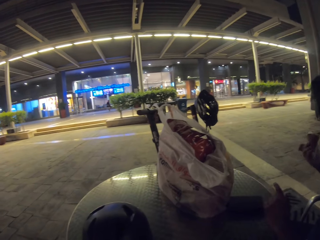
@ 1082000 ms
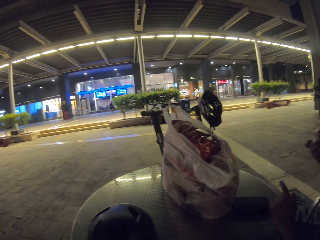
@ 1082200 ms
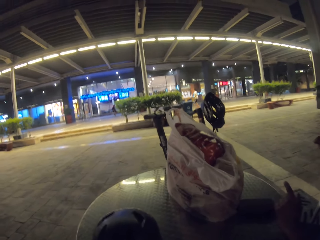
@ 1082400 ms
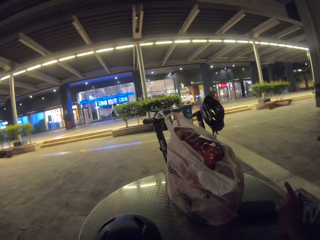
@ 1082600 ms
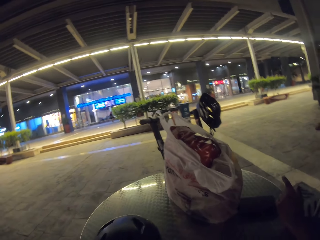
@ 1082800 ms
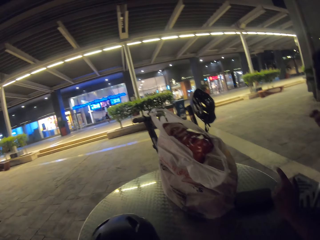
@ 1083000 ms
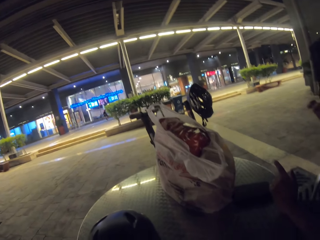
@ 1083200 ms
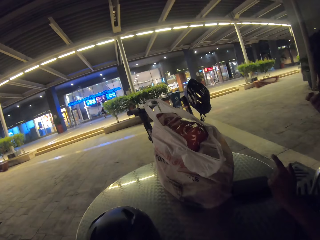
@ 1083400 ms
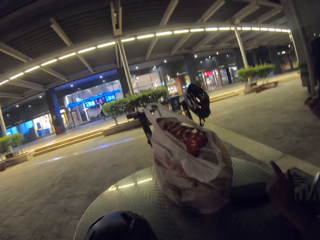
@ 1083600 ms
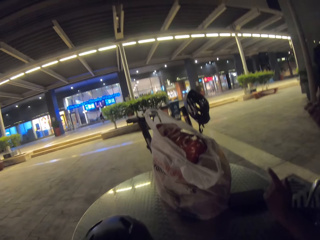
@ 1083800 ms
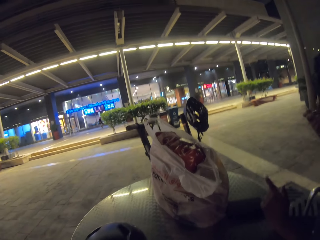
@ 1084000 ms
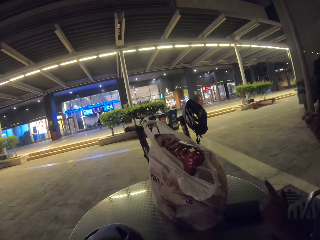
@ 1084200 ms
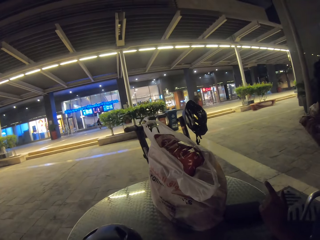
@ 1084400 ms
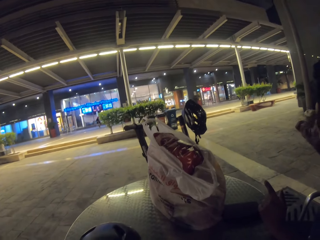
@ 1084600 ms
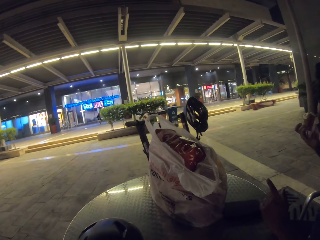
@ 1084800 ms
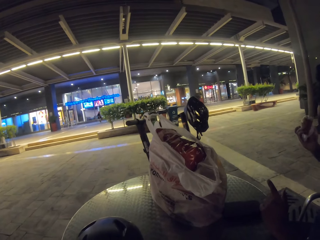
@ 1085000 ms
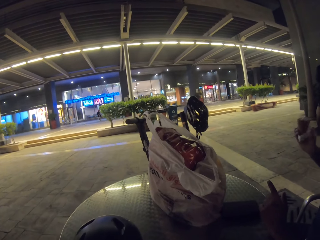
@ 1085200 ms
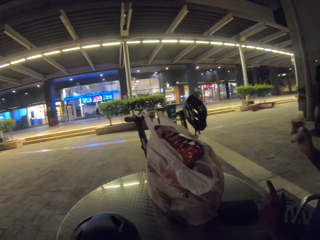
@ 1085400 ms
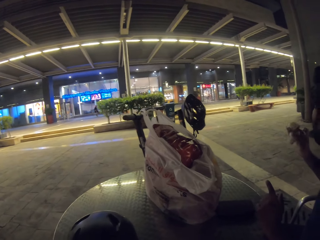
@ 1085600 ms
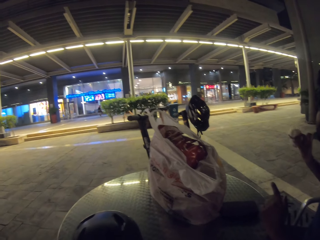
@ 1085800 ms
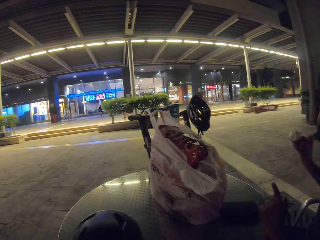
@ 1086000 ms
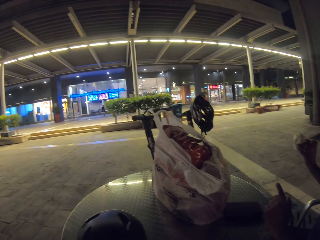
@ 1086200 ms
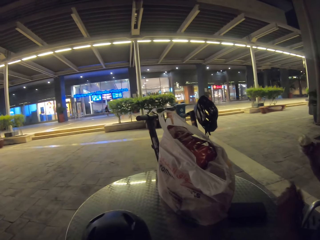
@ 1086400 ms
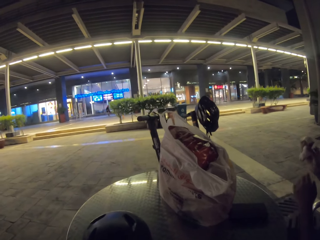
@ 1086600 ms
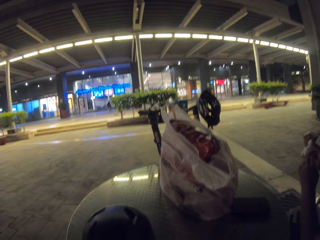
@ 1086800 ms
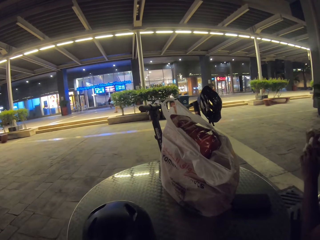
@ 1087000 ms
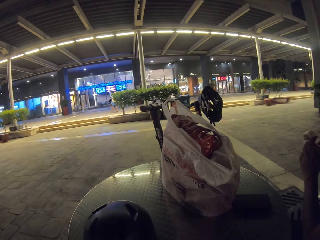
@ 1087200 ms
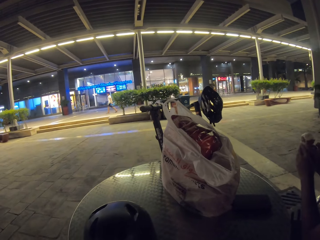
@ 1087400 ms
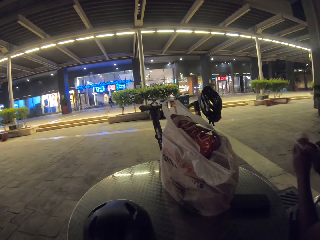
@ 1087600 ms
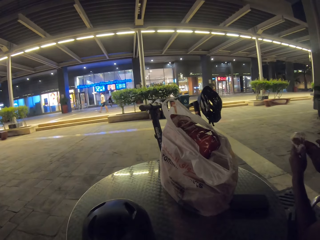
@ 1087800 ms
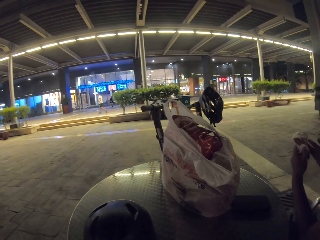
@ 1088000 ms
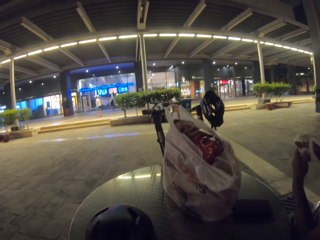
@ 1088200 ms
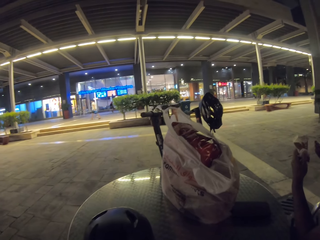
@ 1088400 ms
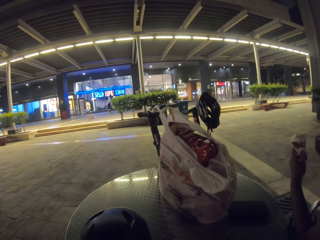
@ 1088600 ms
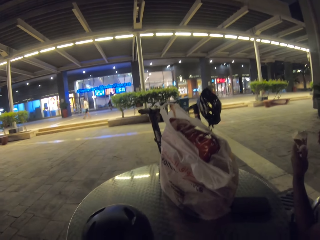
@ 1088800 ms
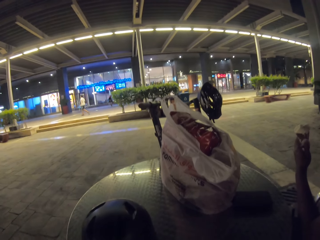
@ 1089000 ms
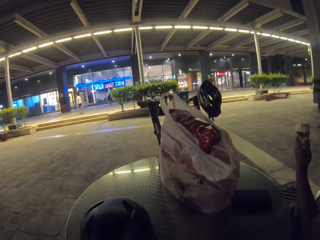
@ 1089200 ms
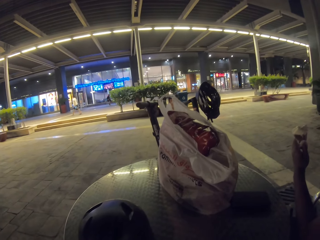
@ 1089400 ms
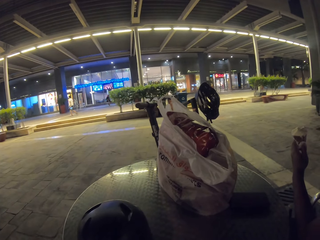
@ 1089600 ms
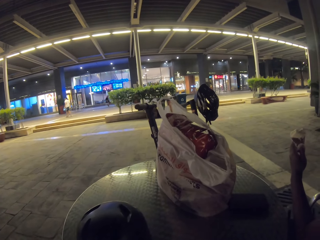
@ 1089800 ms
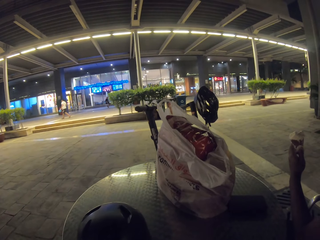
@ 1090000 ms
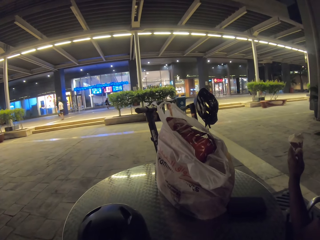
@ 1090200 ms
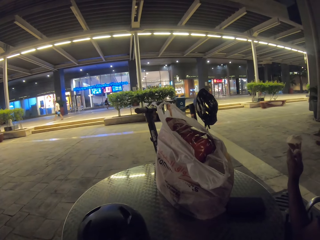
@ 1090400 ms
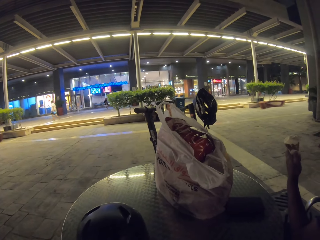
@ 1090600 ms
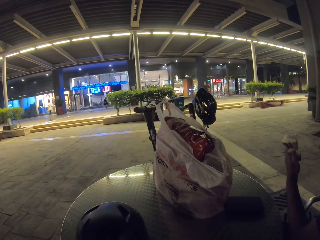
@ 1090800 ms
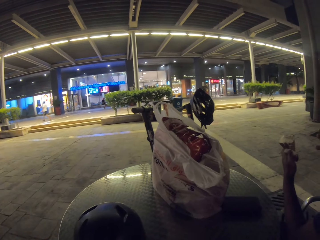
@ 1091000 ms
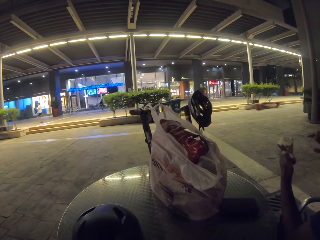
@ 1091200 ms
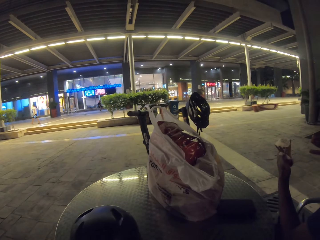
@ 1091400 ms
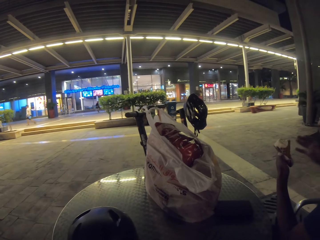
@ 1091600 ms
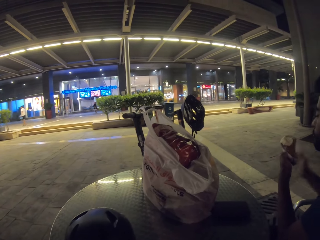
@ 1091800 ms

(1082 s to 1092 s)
A man holds ice cream.

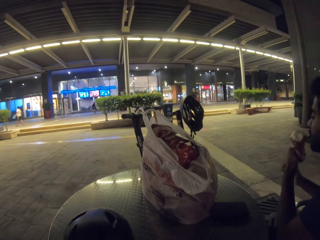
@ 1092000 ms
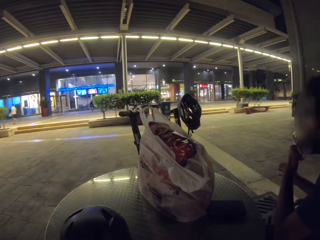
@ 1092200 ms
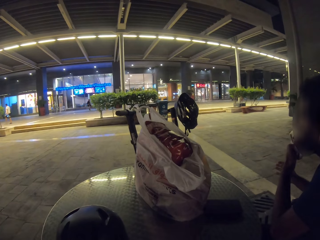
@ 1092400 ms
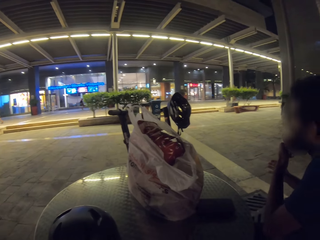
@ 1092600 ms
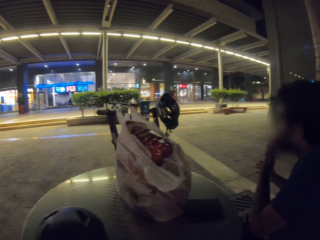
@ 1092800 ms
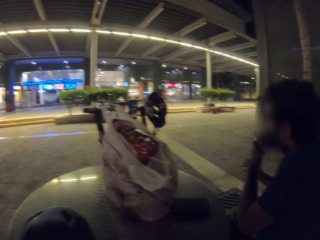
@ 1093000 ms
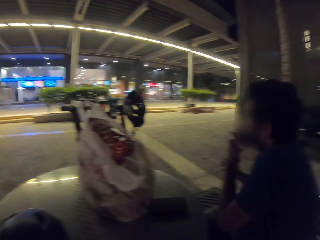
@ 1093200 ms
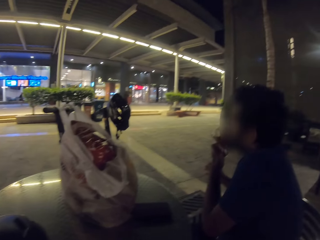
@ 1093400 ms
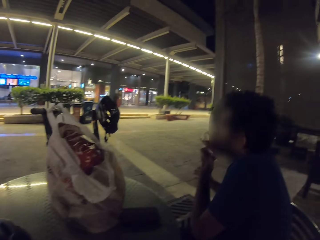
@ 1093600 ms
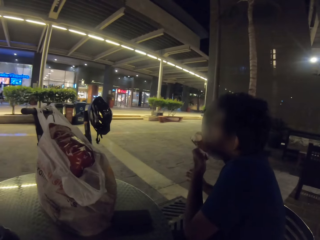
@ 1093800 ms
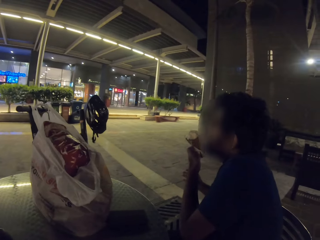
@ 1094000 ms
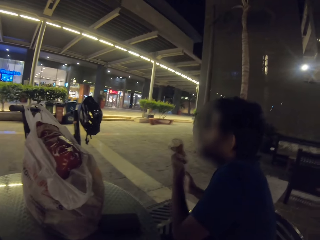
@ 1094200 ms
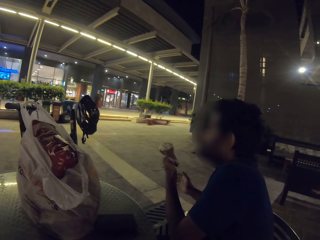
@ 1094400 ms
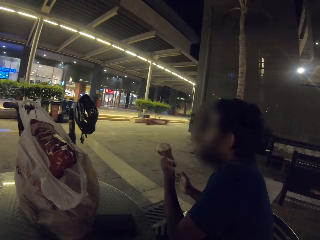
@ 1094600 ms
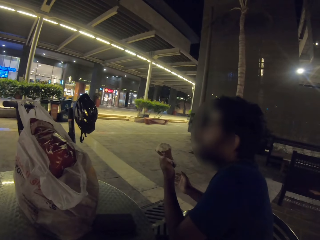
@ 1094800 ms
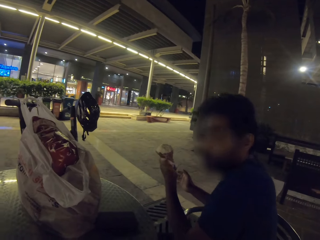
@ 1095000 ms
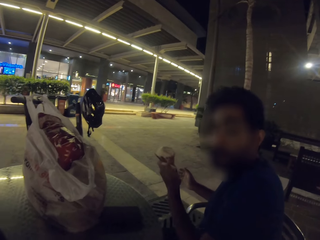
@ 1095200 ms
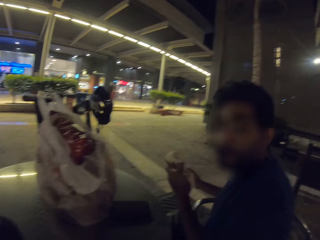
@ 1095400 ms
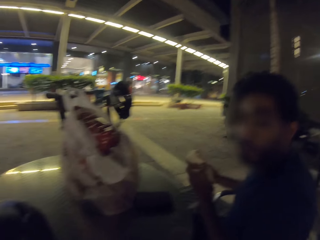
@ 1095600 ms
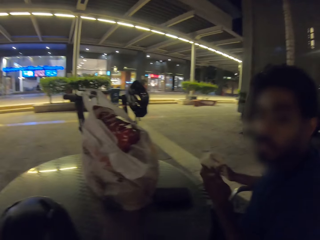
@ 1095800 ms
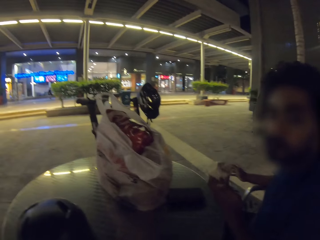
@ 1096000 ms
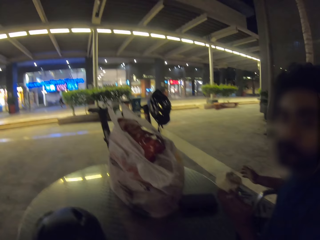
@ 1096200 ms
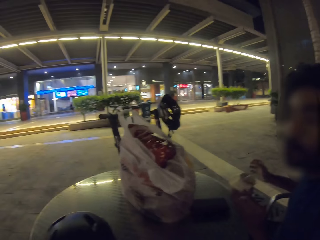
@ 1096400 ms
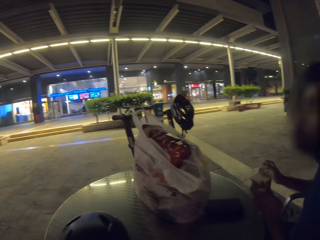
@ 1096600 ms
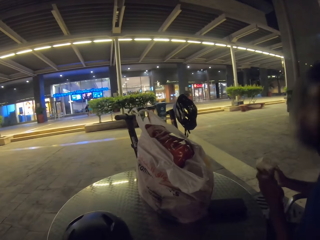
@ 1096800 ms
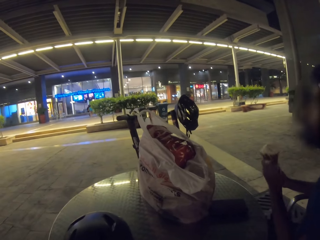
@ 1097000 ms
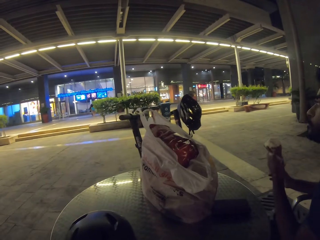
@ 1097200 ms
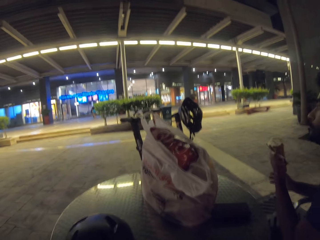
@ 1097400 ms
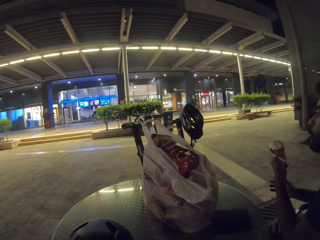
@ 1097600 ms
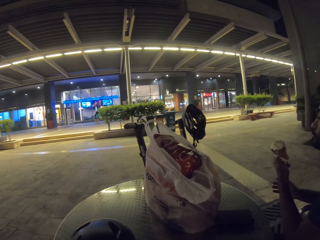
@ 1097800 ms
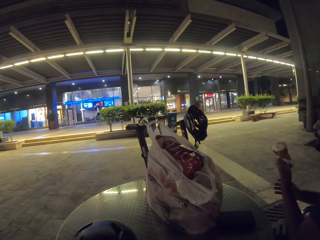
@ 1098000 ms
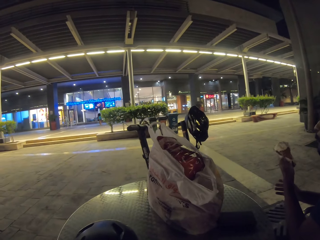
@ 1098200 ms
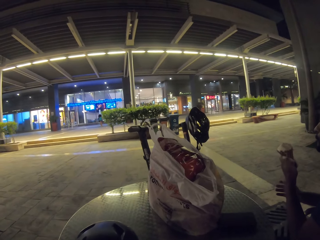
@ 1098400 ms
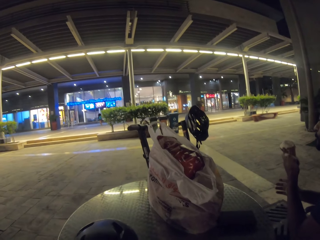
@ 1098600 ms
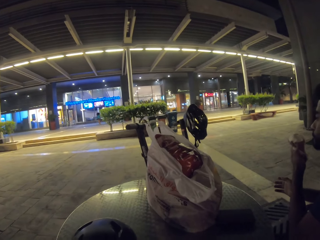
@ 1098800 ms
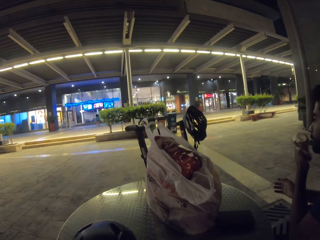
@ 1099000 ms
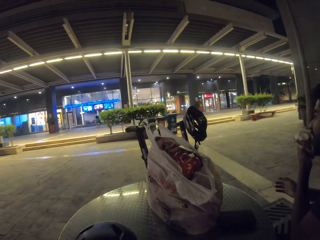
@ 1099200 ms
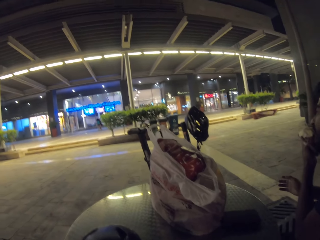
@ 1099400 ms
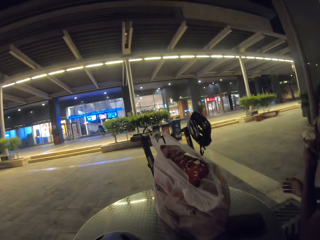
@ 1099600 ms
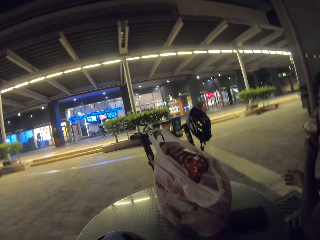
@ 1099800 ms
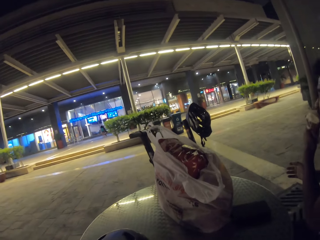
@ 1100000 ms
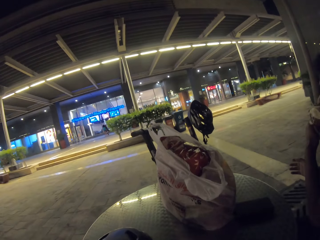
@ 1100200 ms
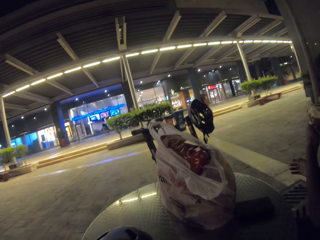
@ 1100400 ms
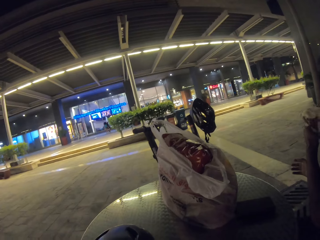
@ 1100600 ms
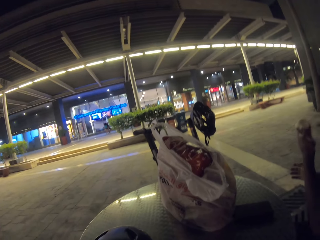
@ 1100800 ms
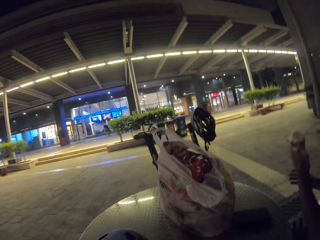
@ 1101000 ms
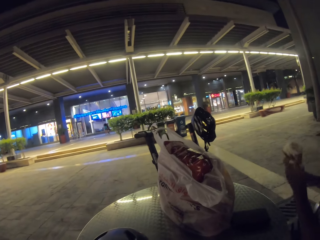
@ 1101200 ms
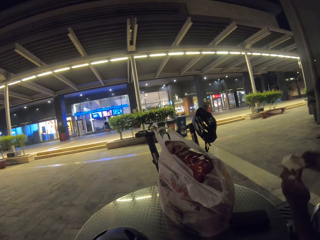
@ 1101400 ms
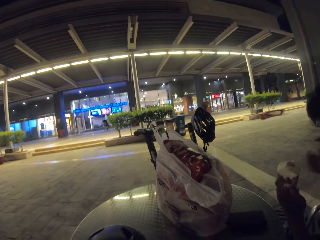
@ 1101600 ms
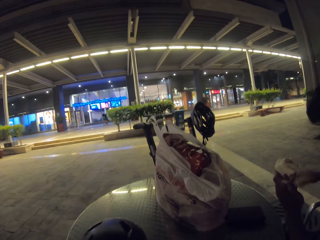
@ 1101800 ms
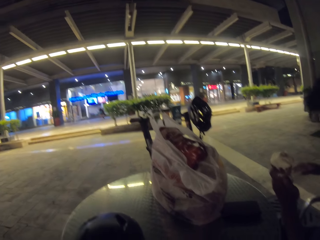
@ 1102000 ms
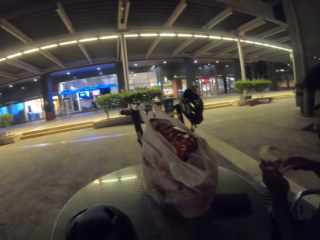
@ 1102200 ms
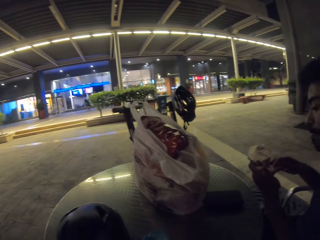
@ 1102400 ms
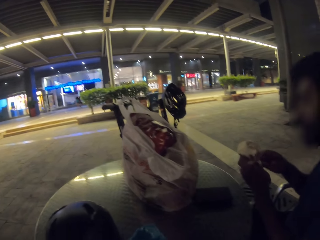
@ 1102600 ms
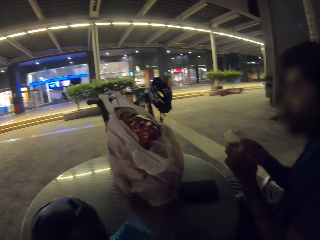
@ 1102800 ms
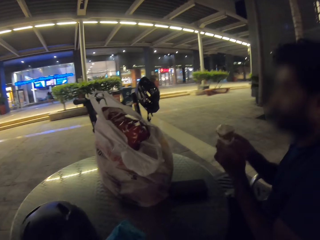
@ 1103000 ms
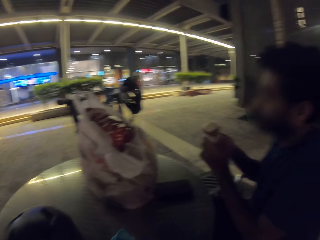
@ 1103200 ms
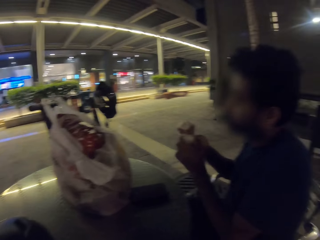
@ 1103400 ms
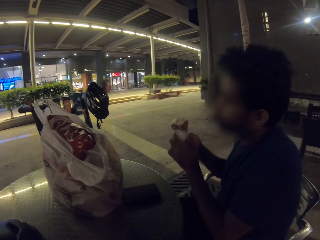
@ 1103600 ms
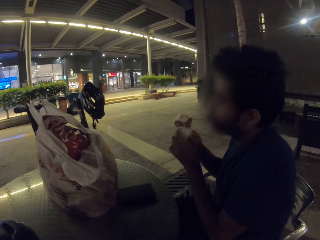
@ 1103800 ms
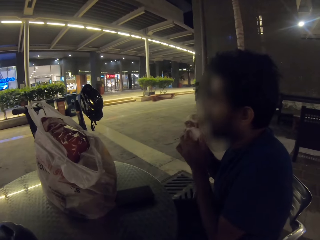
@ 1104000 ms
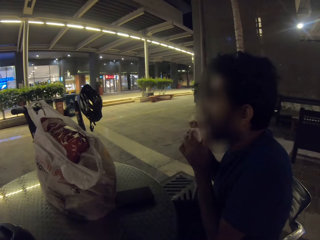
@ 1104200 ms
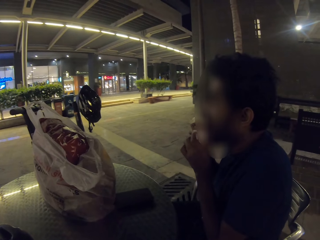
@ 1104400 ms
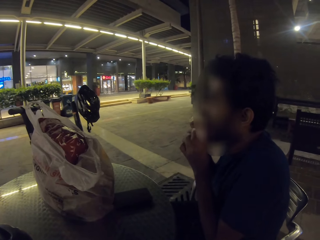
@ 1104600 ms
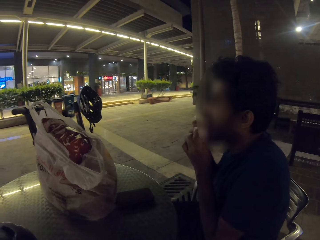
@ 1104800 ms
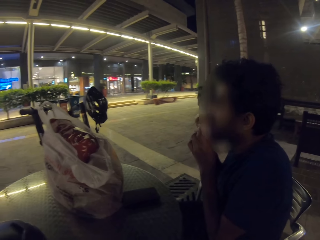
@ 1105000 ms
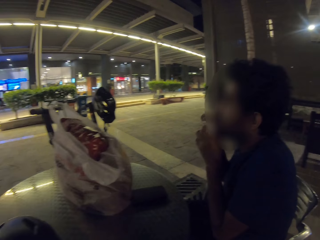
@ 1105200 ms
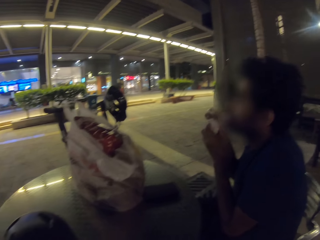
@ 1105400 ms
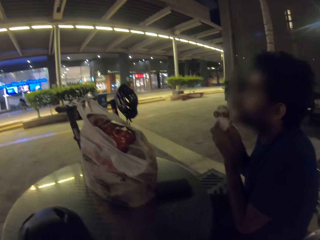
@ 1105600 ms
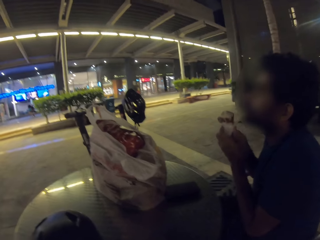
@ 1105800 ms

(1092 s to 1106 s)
A man eats ice cream. The camera wearer looks at the man. The man converses to the camera wearer. The camera wearer looks at the store. The man eats the ice cream. The camera wearer looks at the man.
